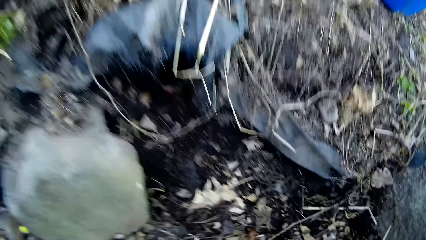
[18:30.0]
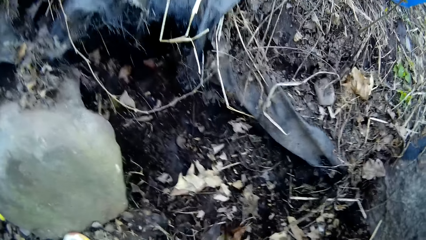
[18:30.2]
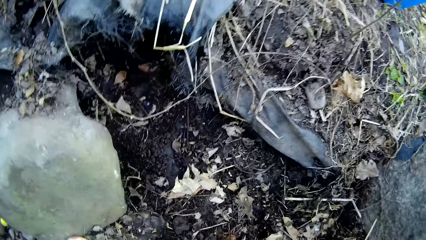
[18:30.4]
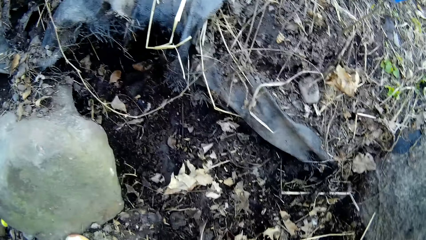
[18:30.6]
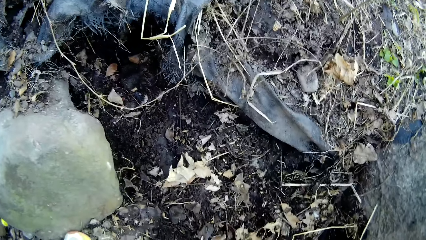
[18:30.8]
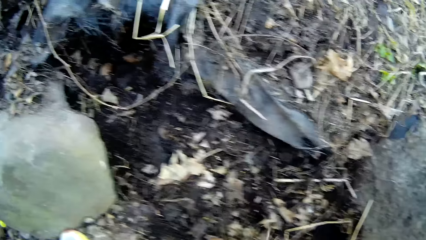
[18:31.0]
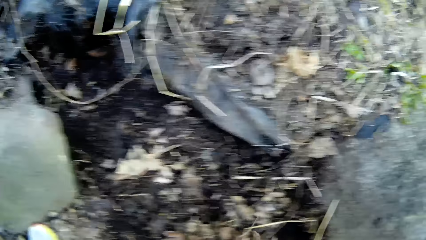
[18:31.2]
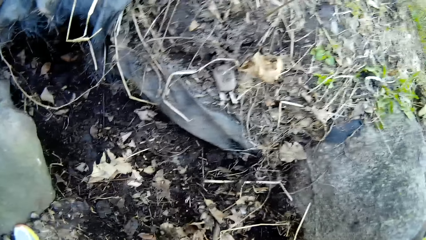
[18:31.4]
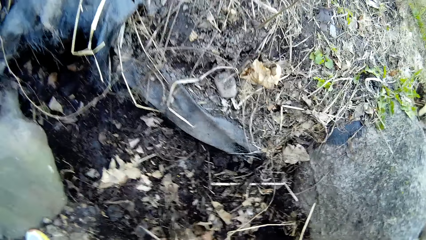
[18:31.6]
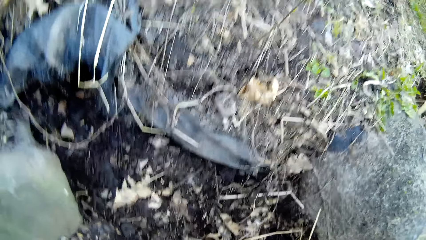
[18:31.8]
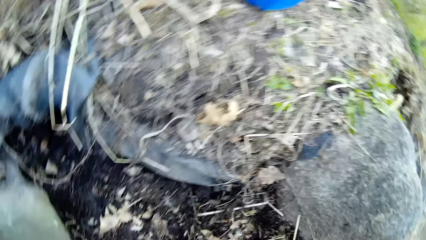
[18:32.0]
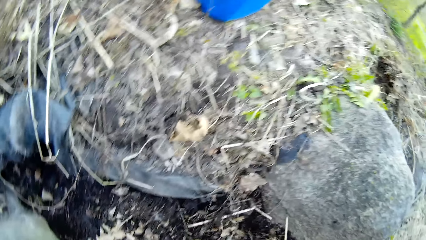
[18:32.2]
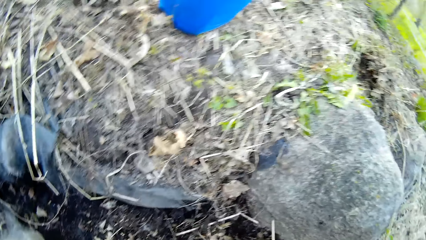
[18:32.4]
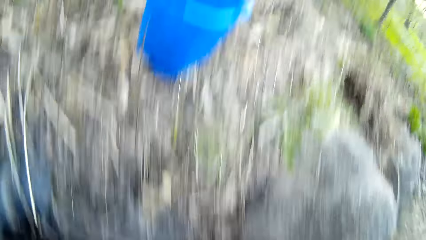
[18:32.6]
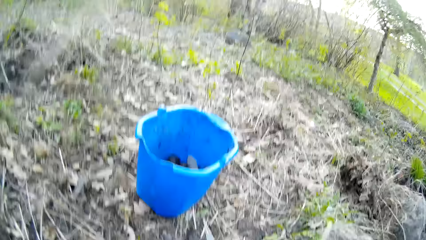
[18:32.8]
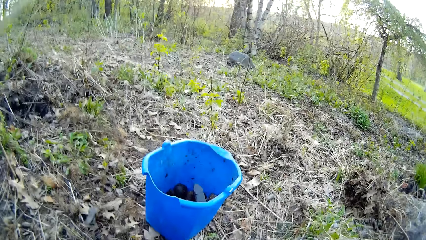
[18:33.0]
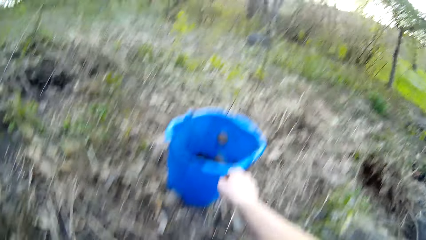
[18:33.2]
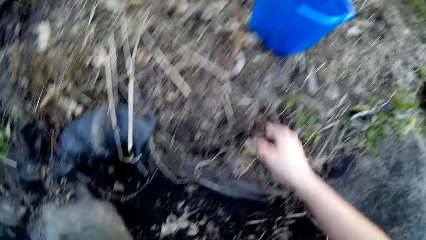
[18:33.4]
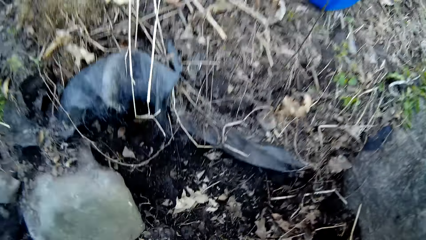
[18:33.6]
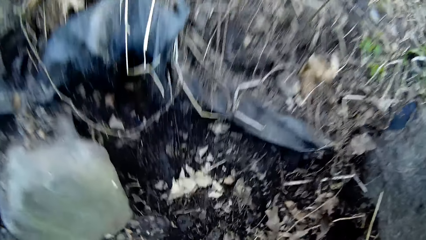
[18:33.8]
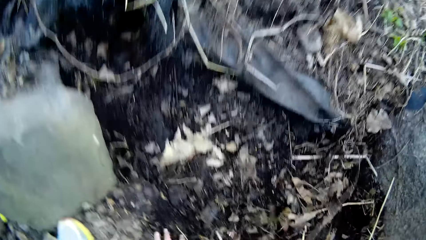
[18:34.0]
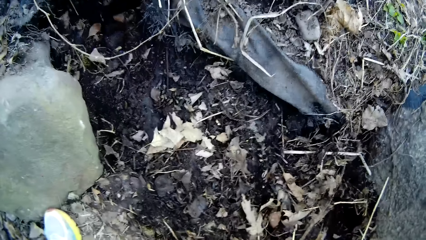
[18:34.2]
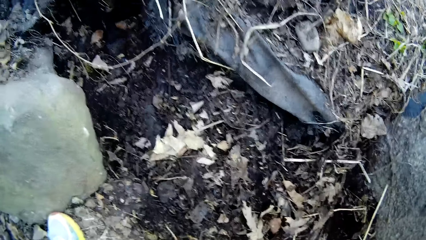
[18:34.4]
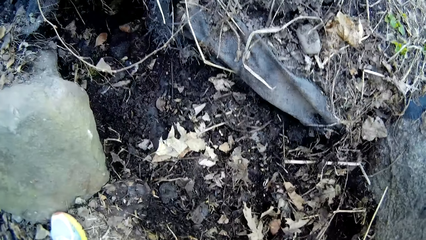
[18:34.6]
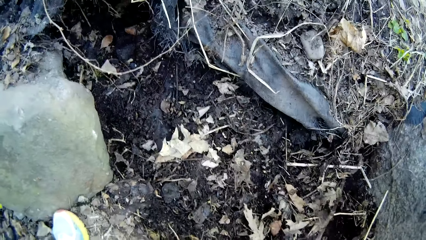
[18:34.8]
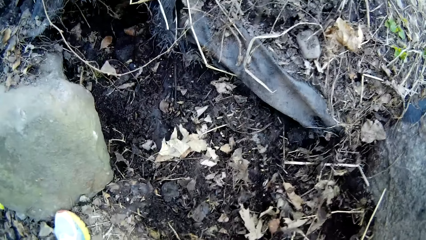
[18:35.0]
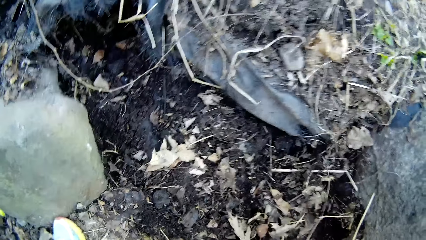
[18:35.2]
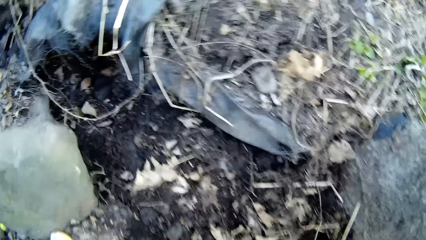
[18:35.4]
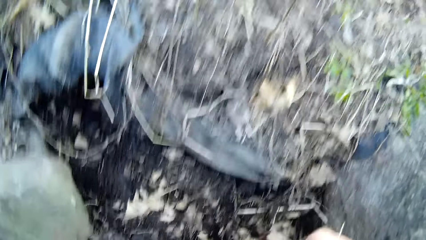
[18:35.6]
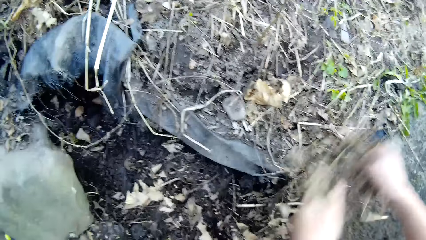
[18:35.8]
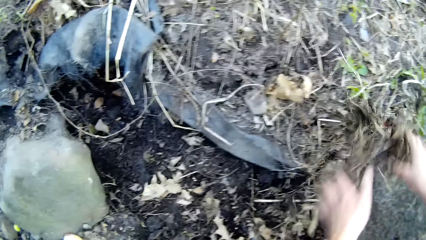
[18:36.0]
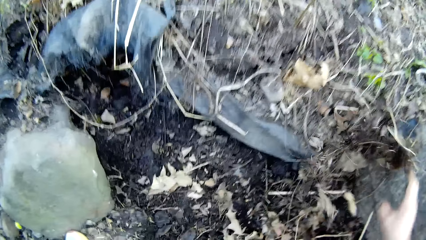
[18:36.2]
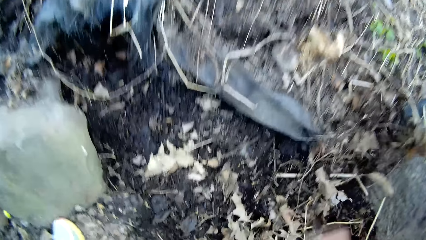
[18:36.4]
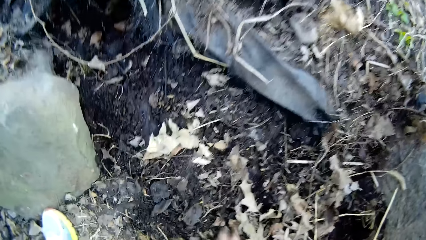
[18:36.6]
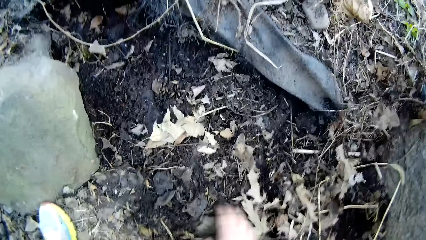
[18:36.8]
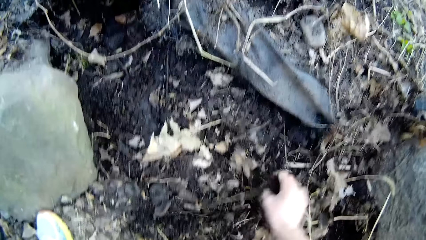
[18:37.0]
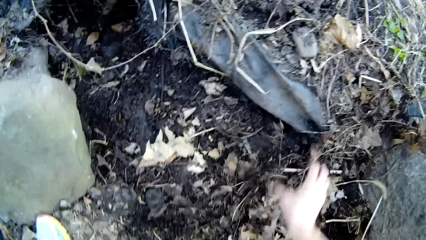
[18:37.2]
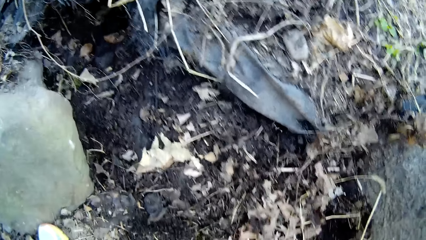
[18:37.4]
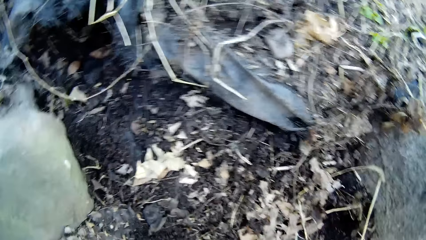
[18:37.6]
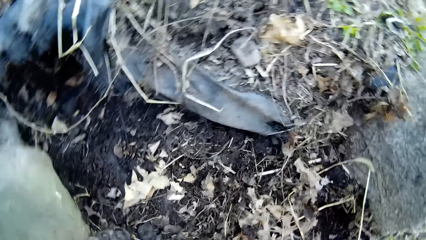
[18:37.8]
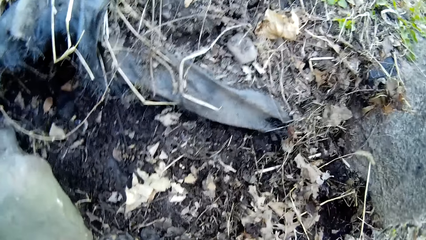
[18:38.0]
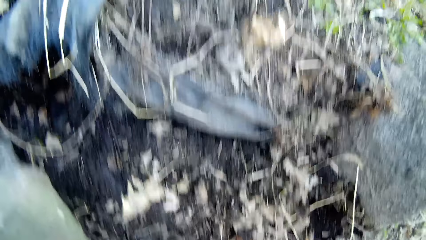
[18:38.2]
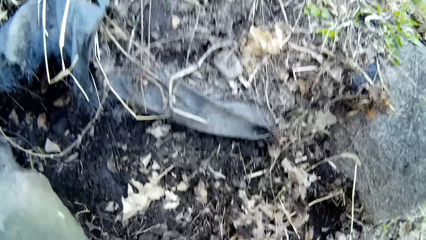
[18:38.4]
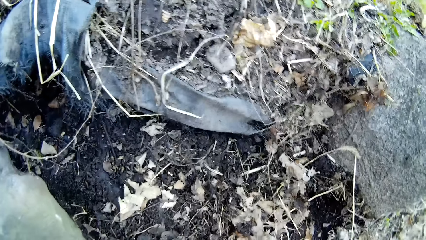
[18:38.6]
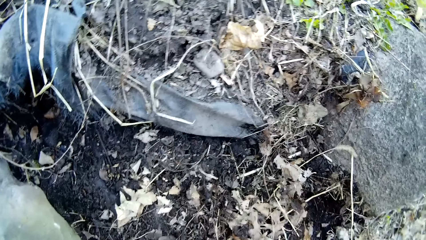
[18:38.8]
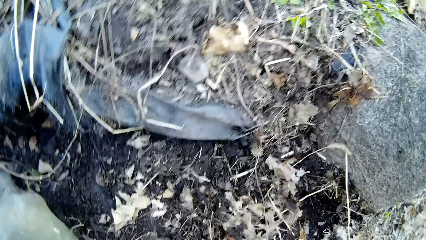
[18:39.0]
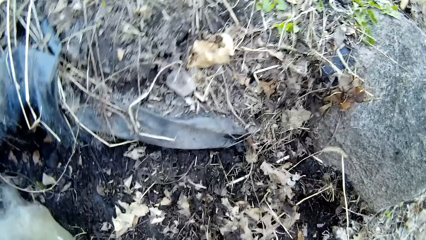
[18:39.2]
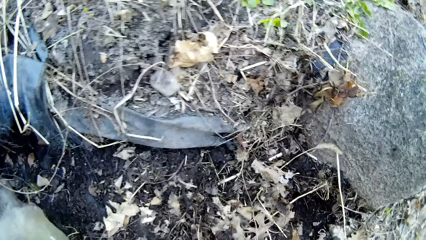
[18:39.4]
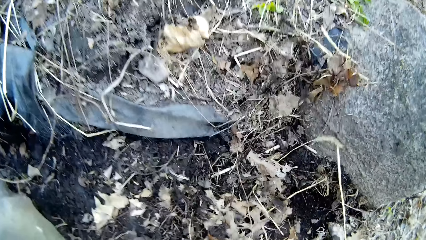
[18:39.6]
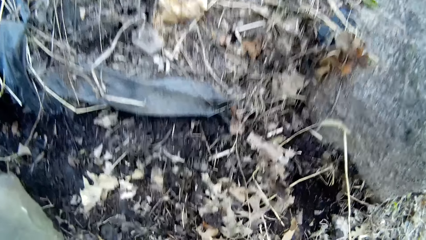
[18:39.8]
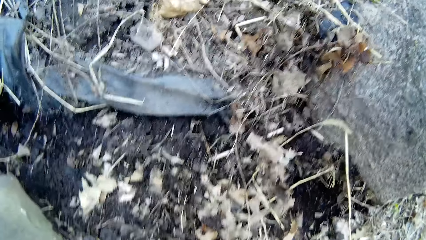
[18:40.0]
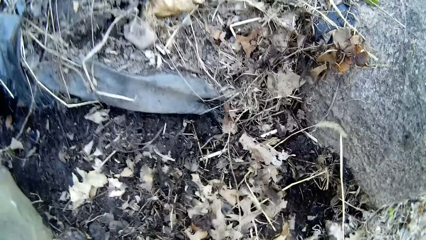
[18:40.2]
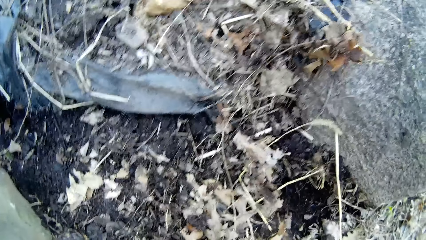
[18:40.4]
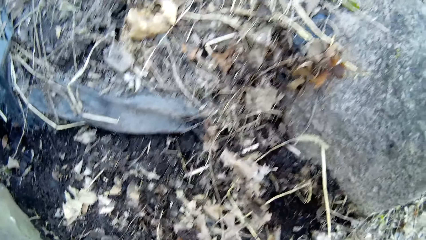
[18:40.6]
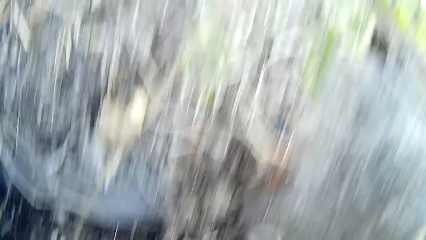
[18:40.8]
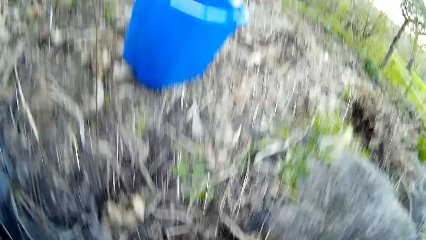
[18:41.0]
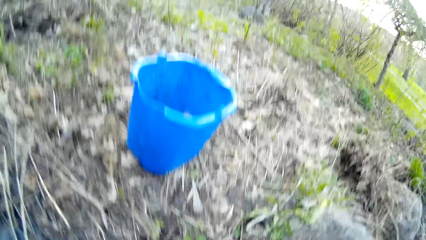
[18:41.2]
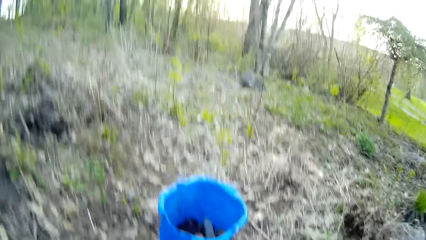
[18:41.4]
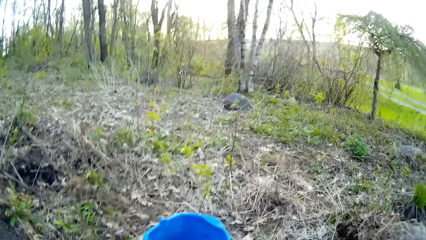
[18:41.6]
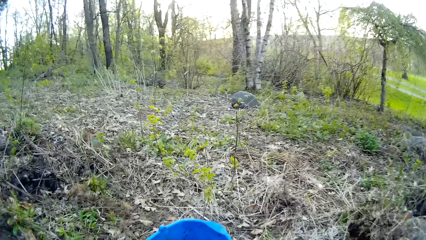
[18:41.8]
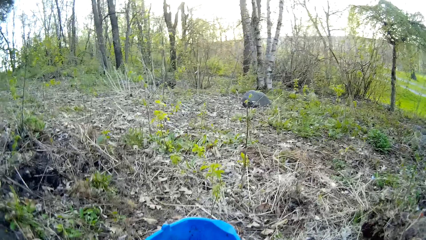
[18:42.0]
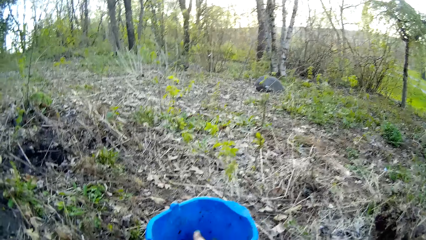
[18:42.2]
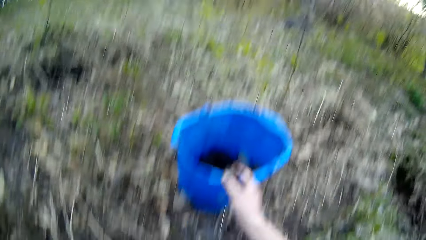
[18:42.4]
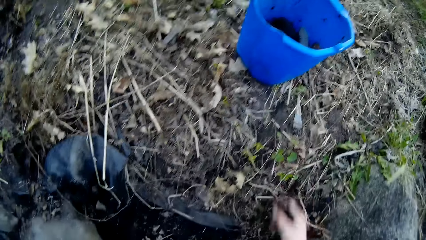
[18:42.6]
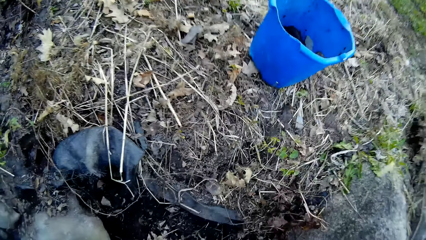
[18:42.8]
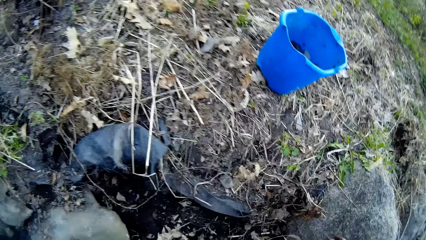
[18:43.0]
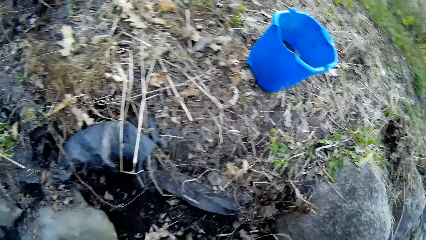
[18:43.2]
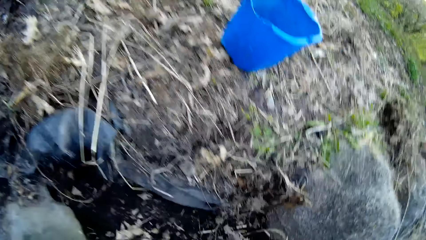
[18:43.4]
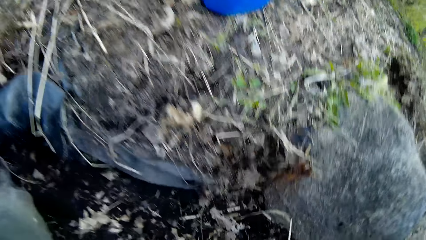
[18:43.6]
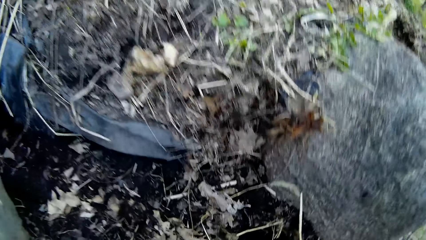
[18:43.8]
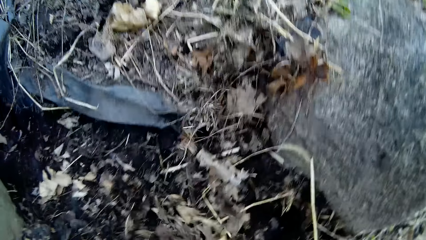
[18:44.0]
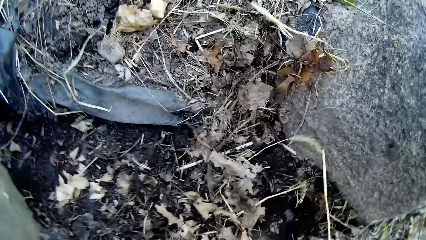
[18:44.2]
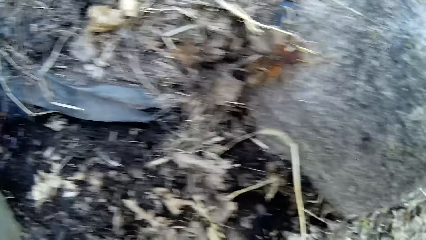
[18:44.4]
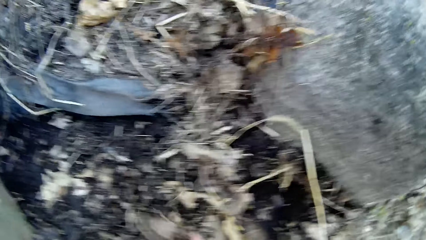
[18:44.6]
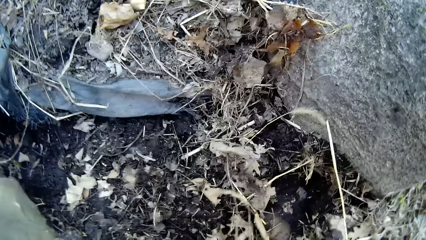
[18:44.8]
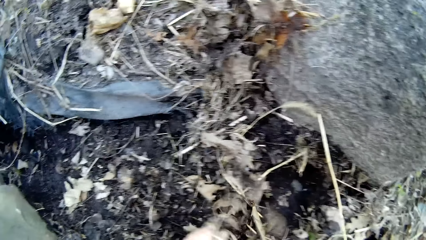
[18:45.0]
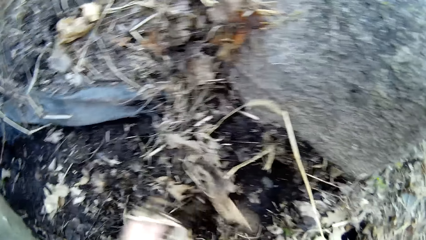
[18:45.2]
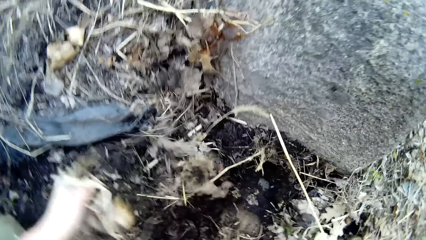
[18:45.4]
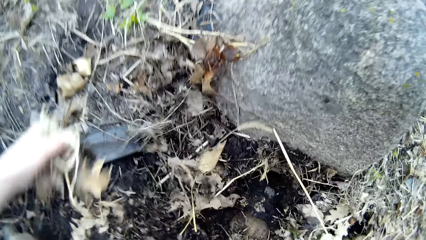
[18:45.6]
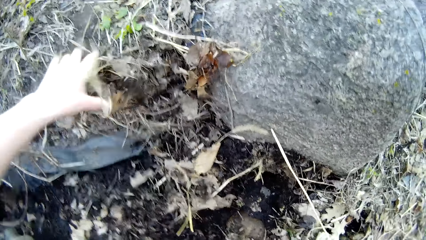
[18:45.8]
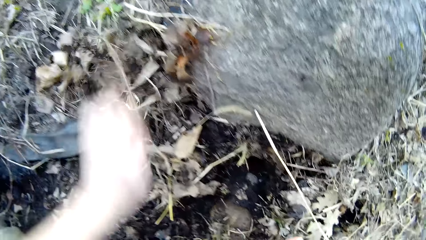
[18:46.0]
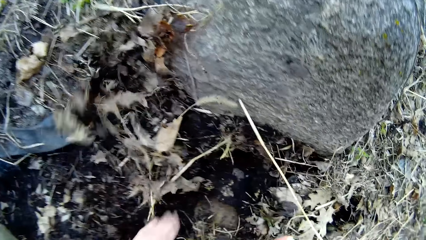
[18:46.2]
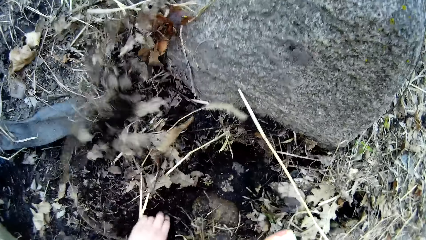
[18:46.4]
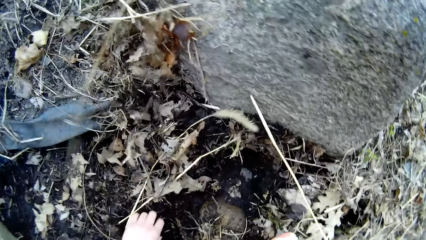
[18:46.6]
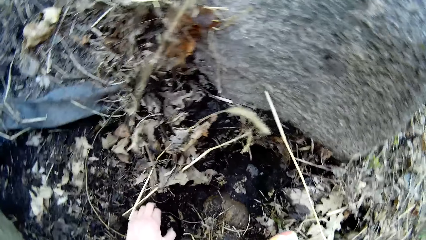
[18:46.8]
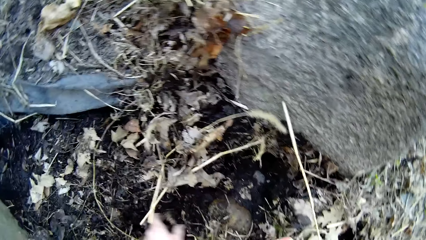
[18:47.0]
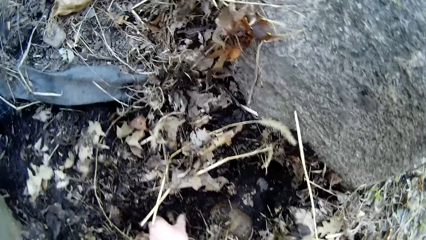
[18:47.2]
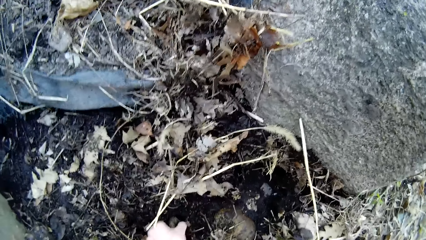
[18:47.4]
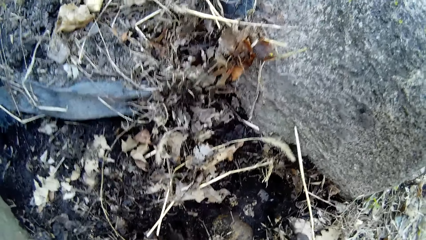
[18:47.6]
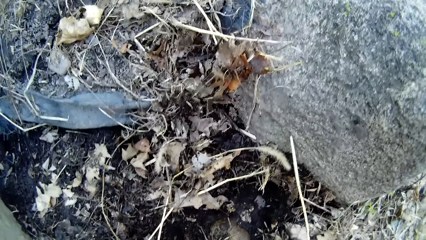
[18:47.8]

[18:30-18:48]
The camera wearer picks rocks from the ground with her right hand. She drops the rock into the bucket with her right hand. She puts stones in the bucket. She puts dried leaves aside. She sorts the debris on the ground with both hands. She picks rocks from the ground with her right hand. She drops the rock into the bucket with her right hand. She puts a stone in the bucket. She puts the dried leaves aside. She sorts the debris on the ground with her left hand. She picks rocks from the ground with her left hand.
